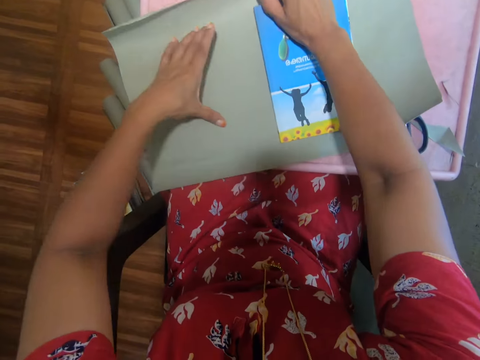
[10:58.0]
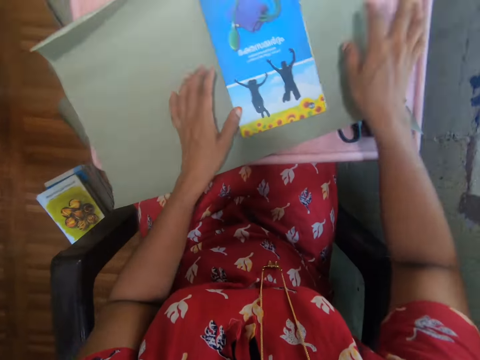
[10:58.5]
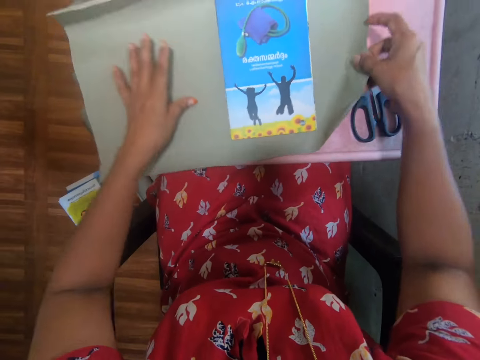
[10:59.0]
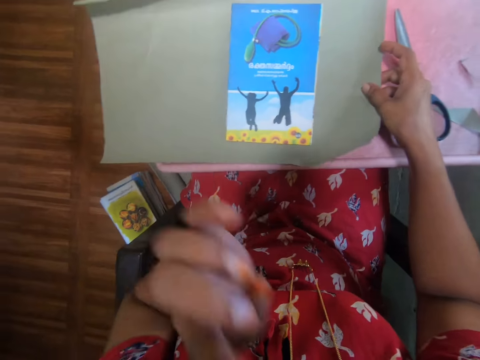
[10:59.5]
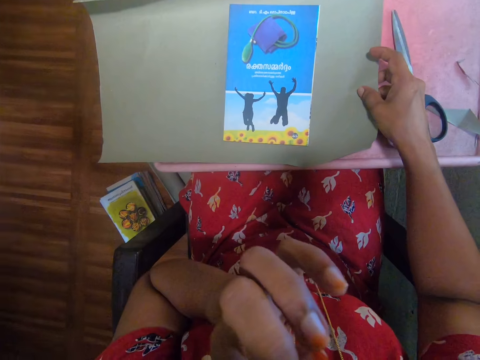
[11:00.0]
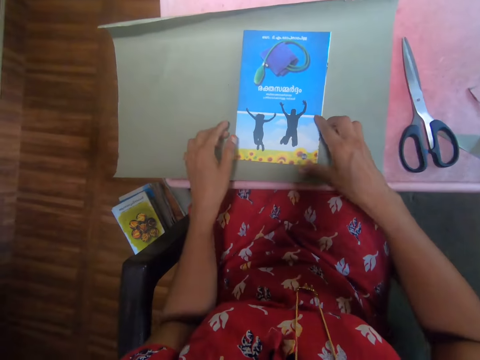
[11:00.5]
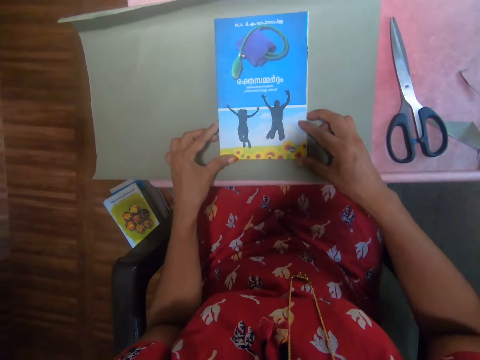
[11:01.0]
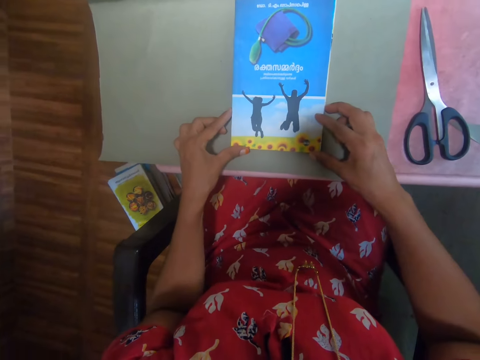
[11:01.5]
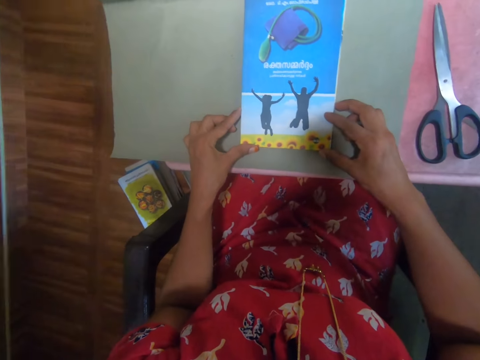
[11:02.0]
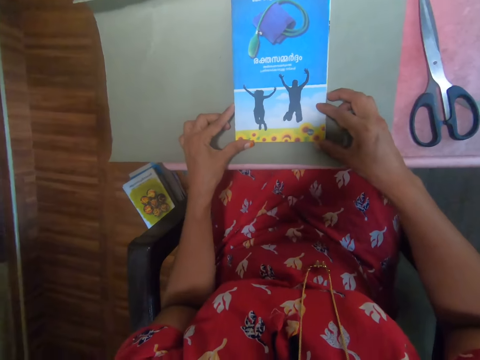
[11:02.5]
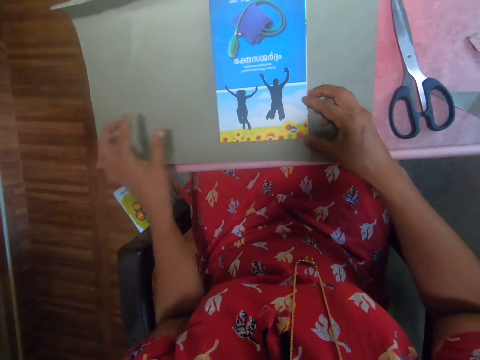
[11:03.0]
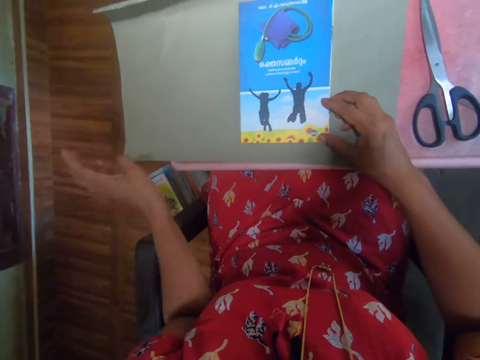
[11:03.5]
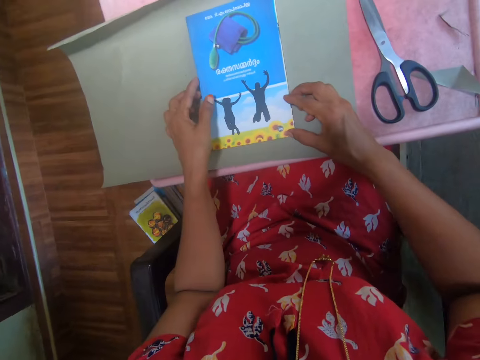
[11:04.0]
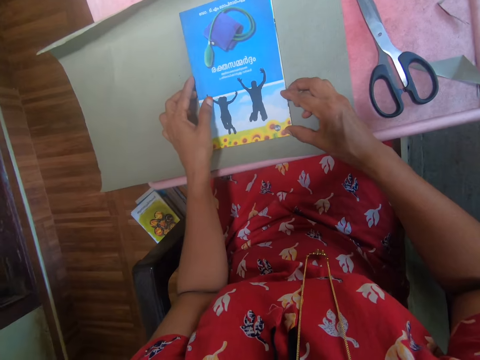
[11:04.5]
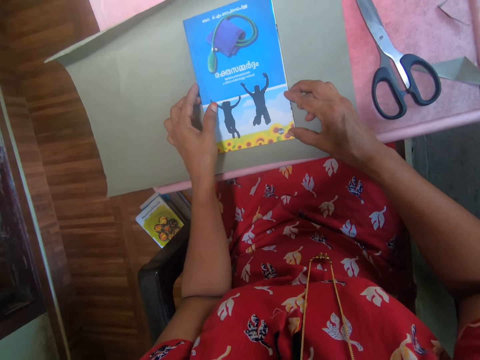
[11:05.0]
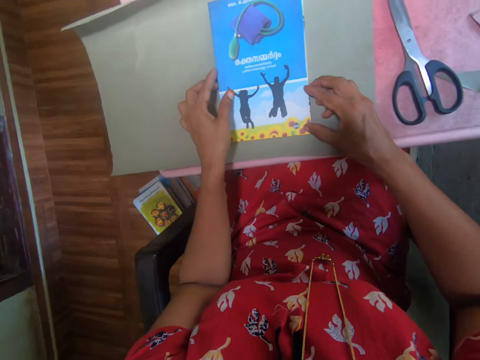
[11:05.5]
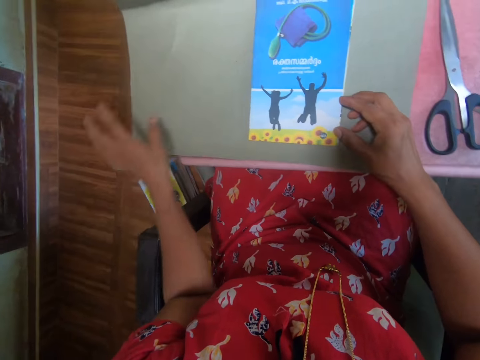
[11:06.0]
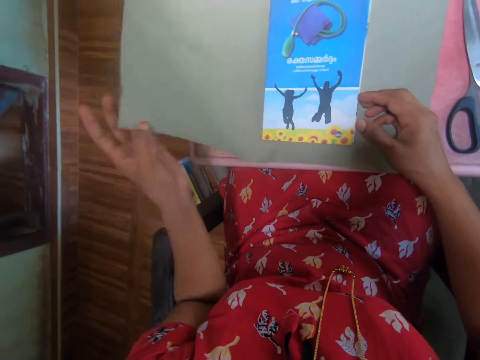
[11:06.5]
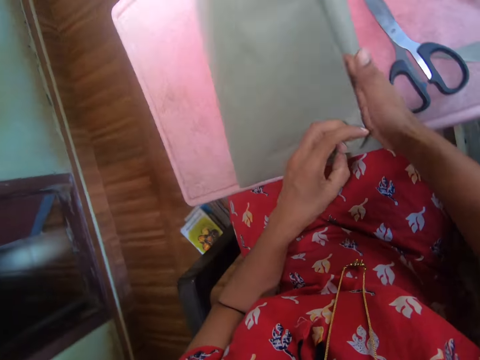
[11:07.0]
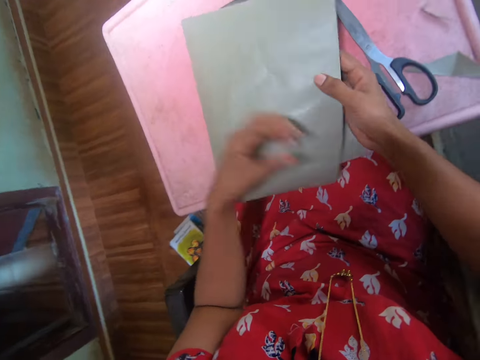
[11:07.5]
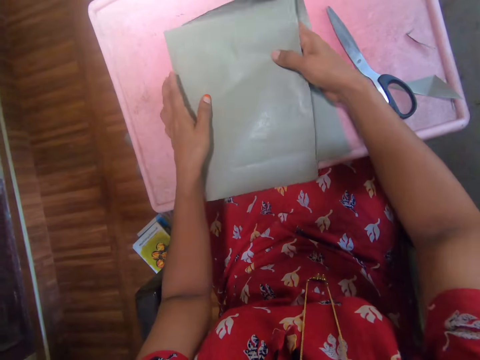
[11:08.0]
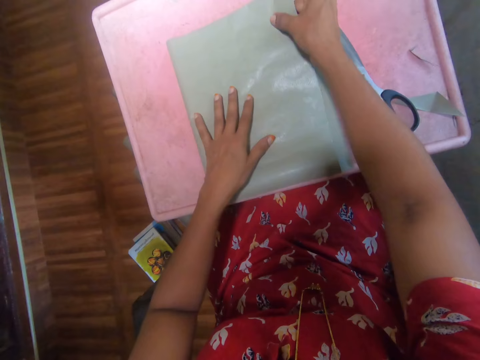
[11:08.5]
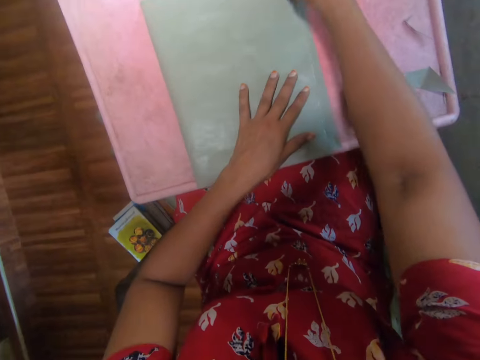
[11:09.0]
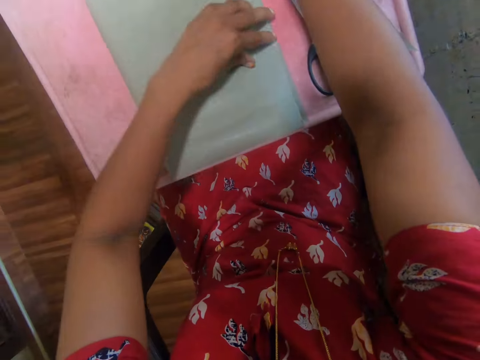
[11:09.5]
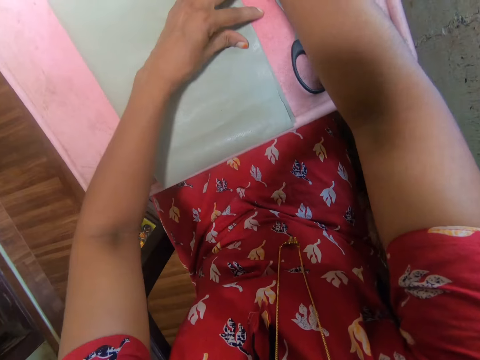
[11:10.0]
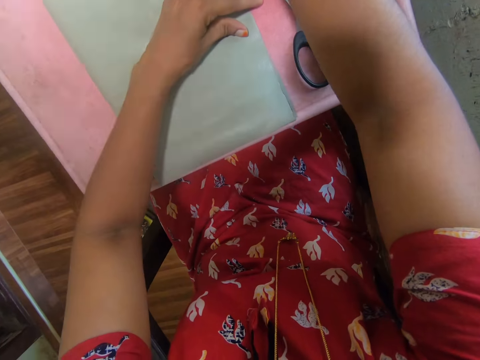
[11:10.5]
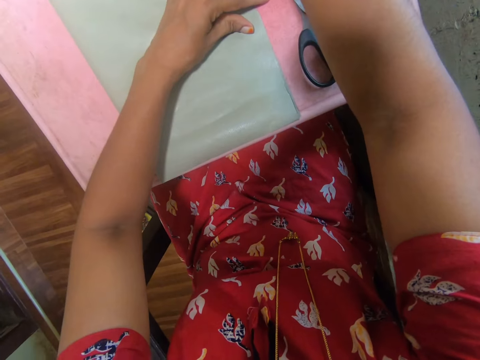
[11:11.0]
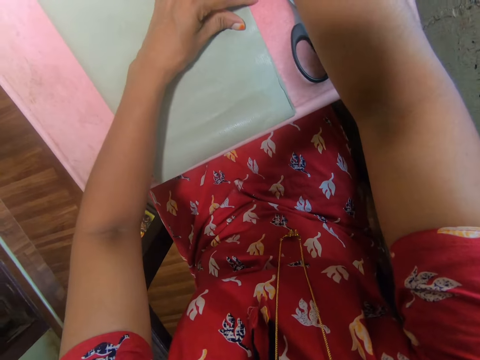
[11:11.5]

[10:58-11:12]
The camera wearer places the book on the cover. They cover the book. They move the cover. They scratch something. They hold the book. They hold the cover. They fold the cover.

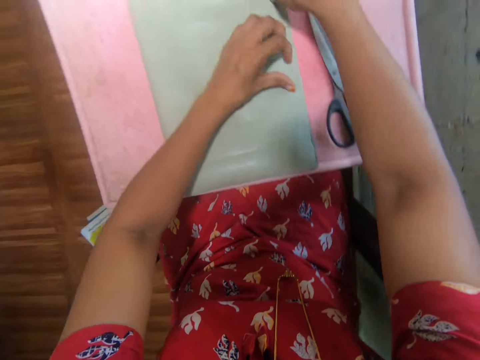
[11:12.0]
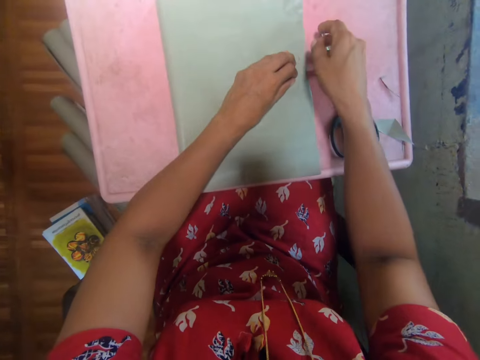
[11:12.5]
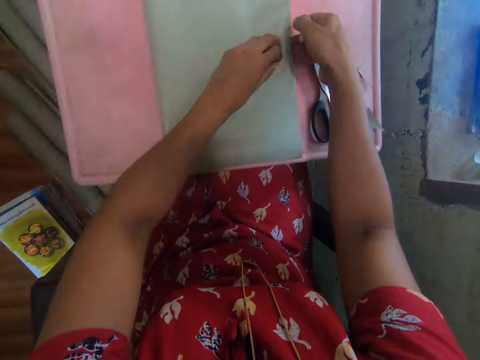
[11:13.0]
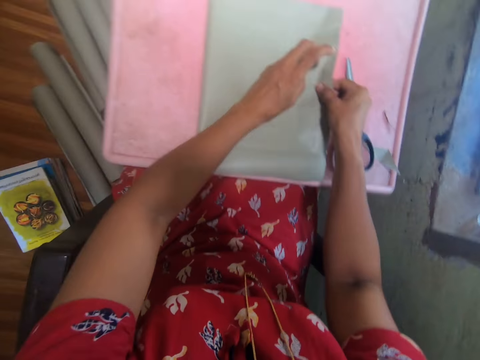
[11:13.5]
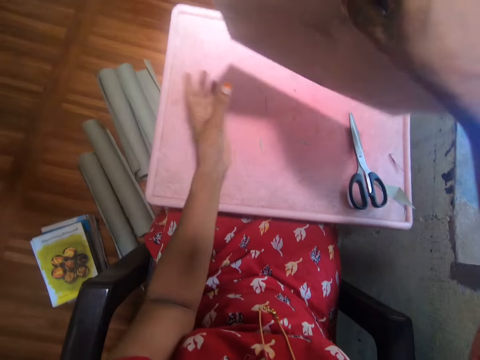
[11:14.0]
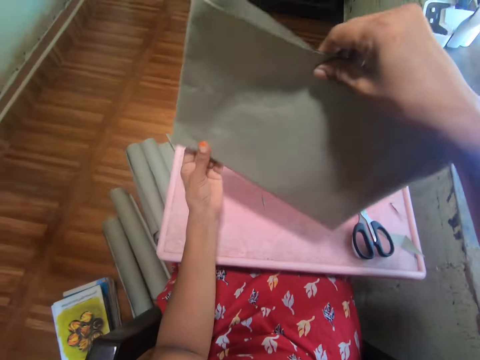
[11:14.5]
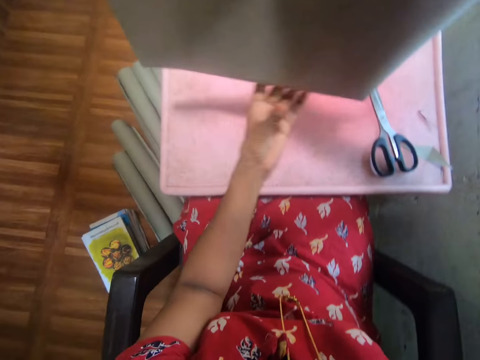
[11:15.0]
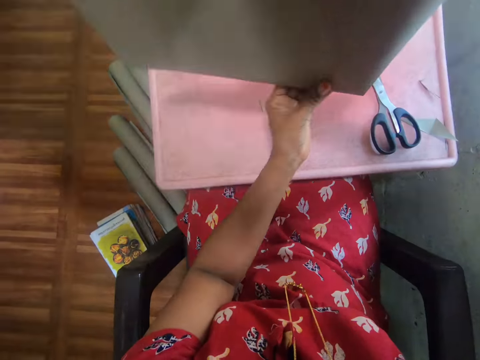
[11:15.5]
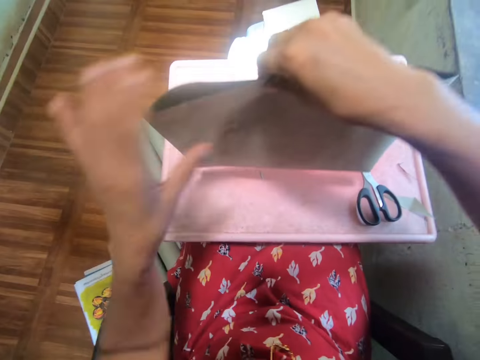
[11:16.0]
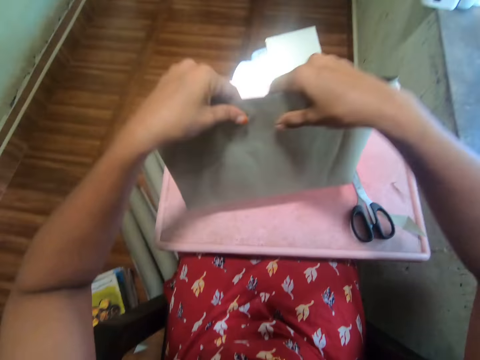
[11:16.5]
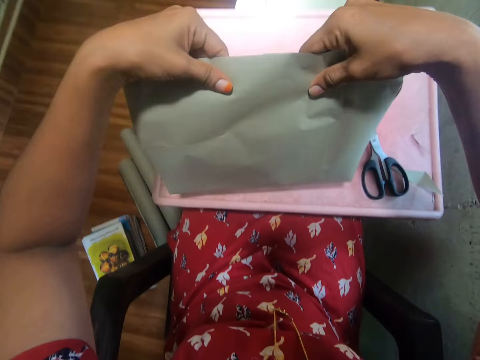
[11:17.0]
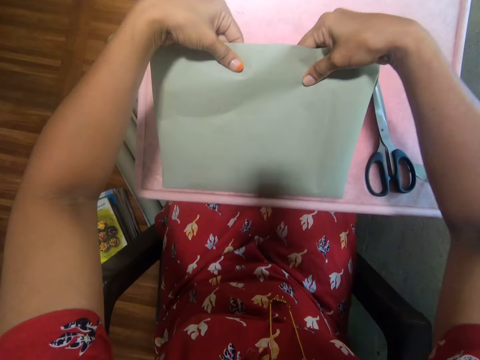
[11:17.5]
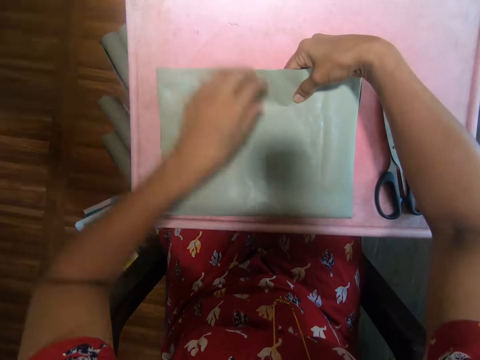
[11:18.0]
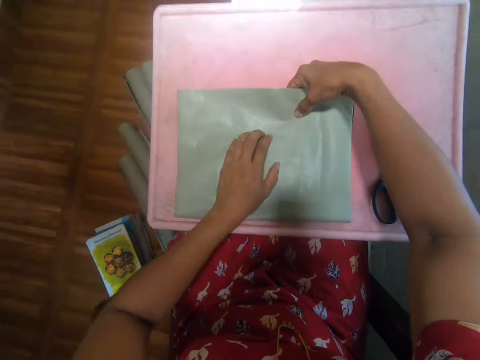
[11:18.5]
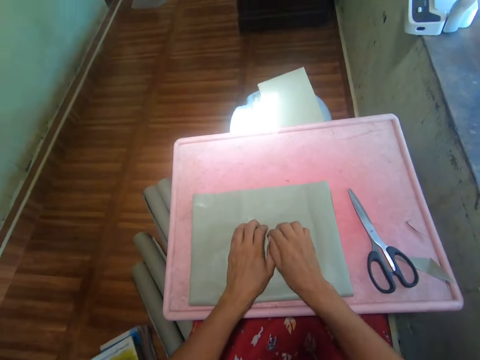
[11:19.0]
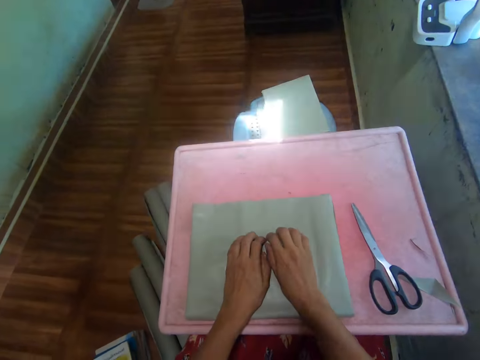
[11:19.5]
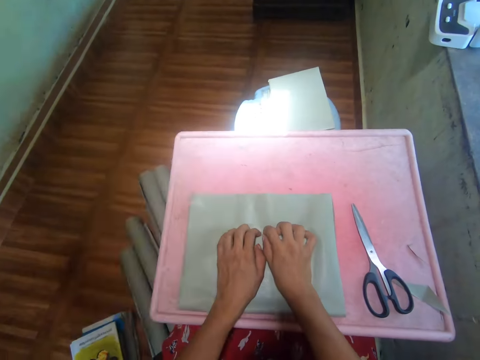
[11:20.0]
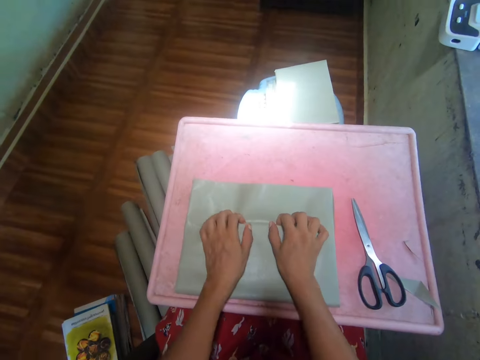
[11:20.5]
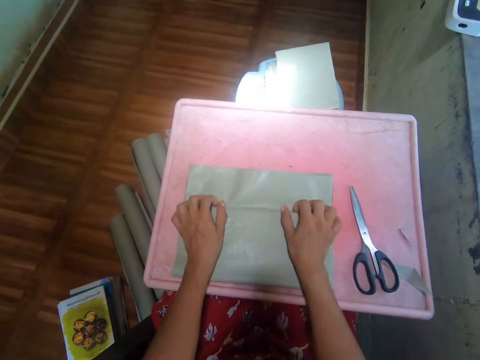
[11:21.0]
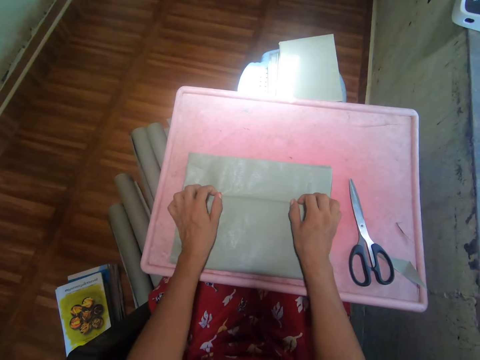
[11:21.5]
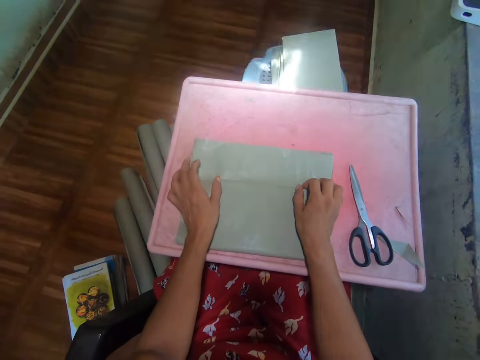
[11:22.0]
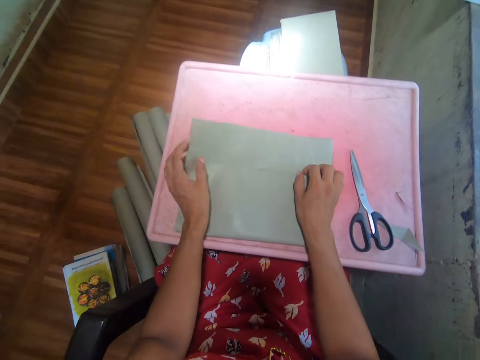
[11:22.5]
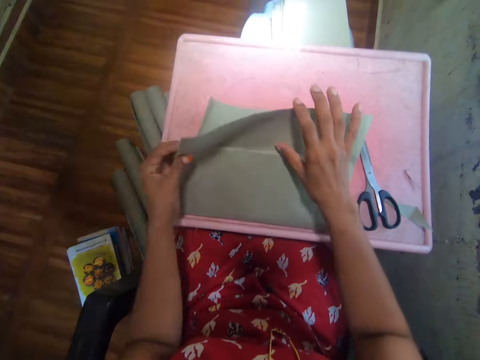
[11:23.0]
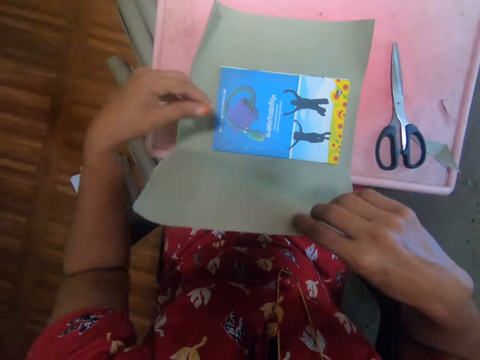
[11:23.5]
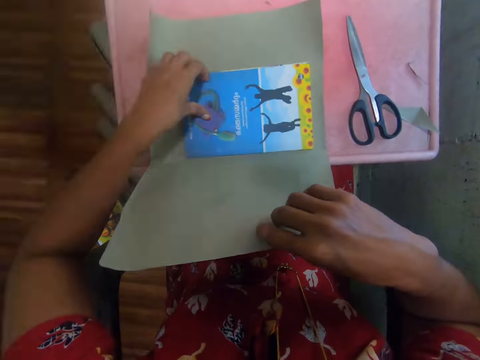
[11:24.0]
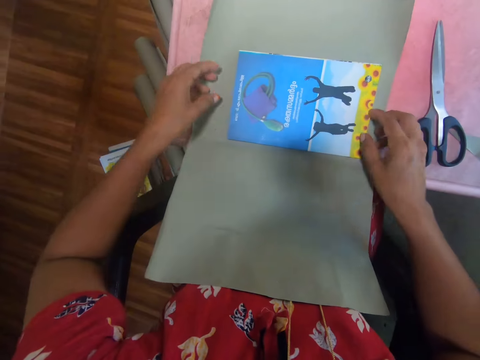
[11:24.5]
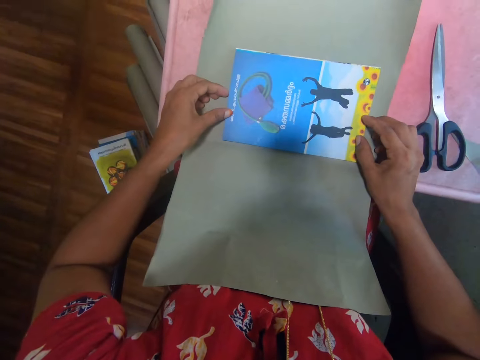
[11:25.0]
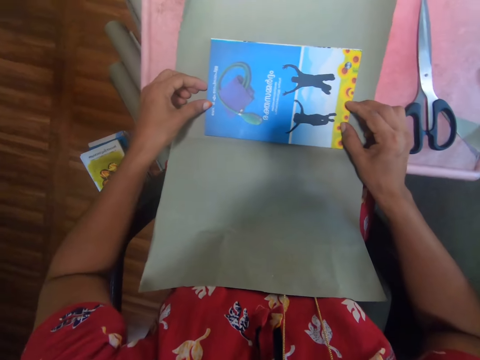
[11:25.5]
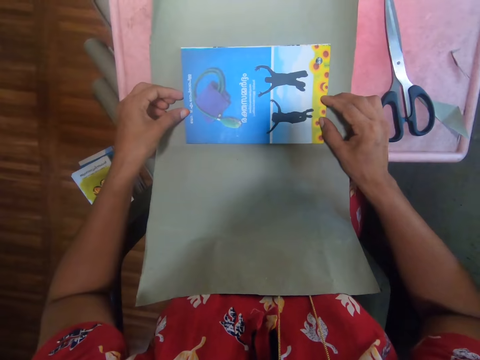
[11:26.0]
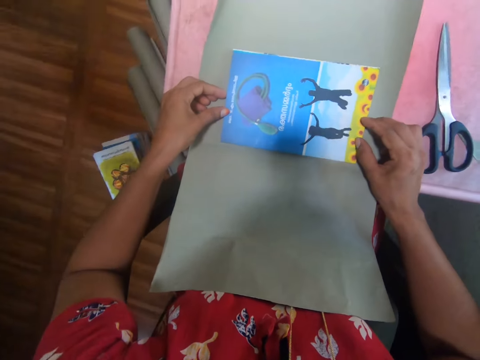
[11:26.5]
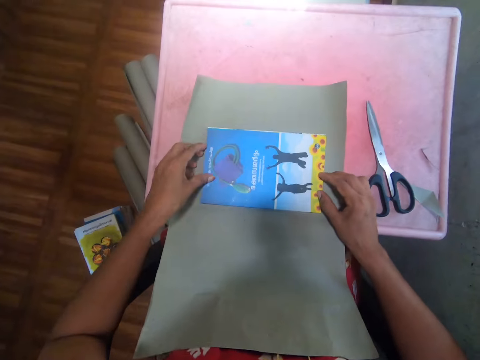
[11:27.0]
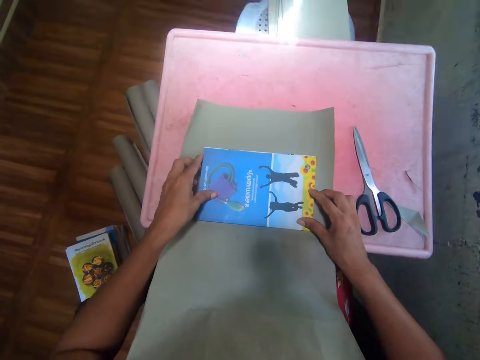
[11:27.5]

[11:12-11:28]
The camera wearer lifts the cover. She moves her hand through the cover and lays the cover on the table. She moves her hand through the cover. She lifts the cover. She moves the cover slightly.
